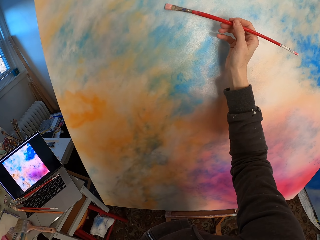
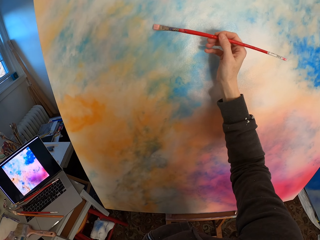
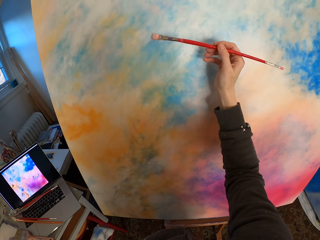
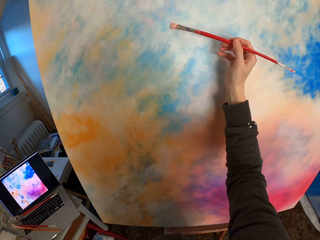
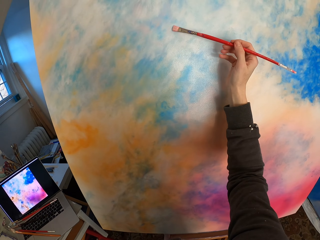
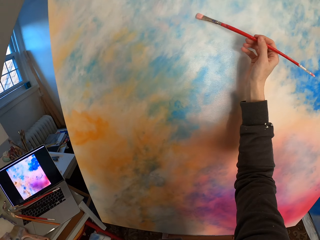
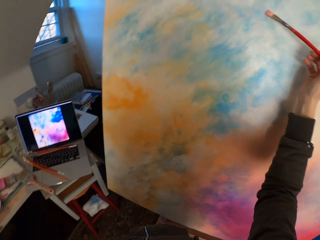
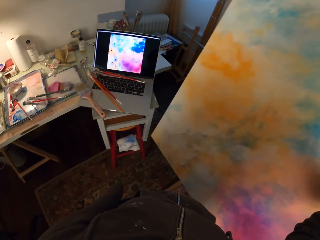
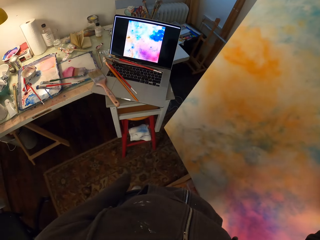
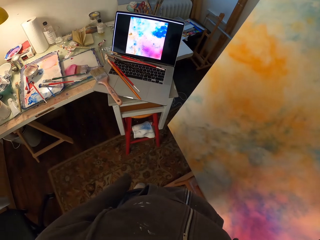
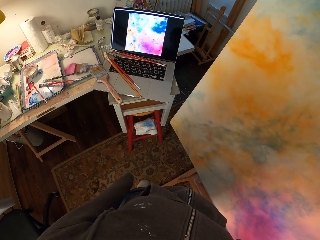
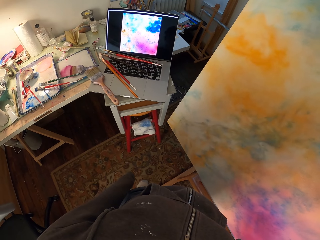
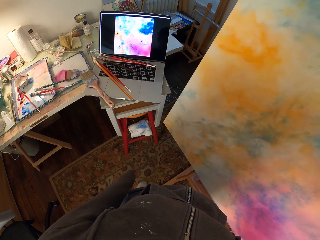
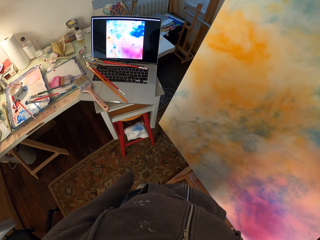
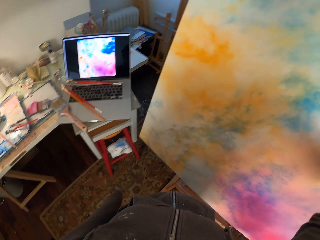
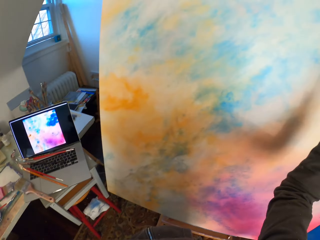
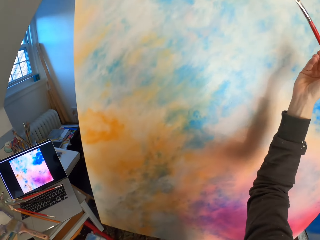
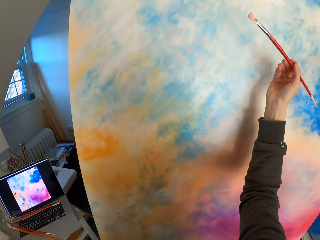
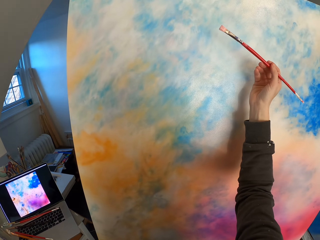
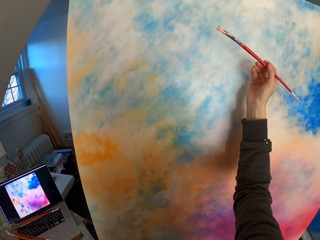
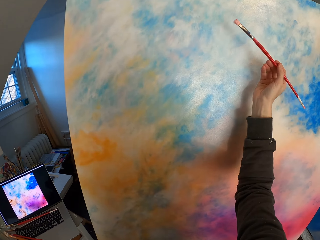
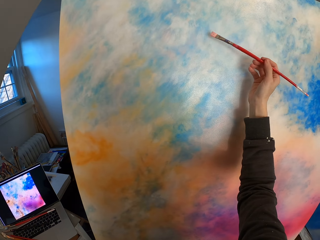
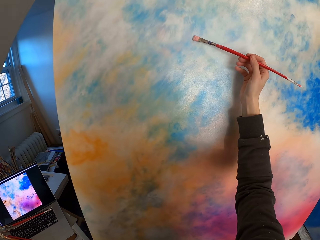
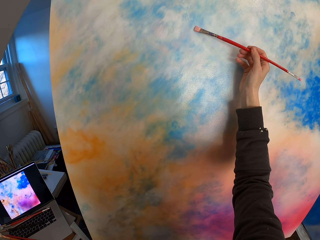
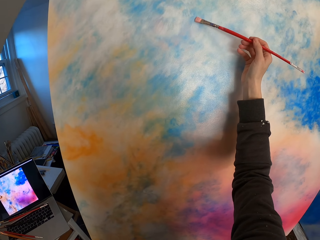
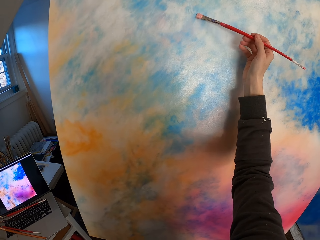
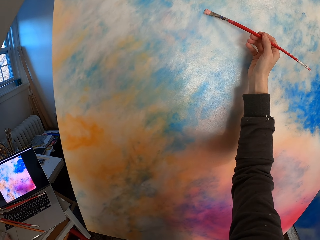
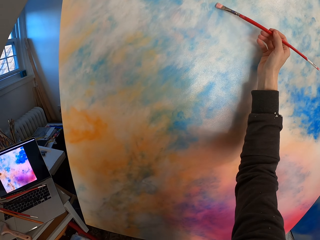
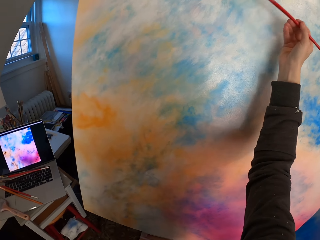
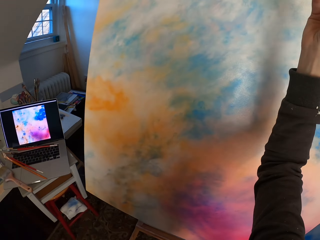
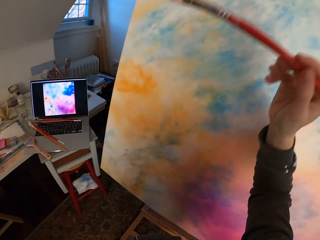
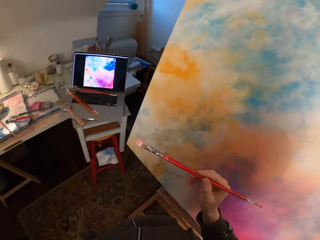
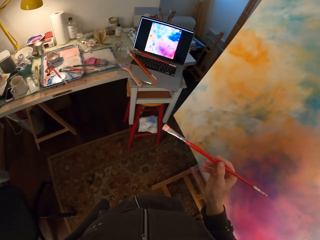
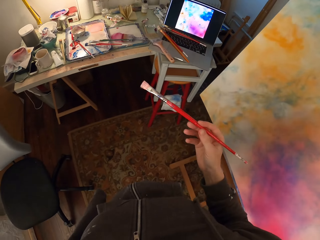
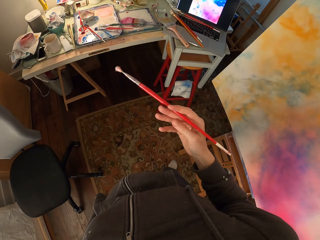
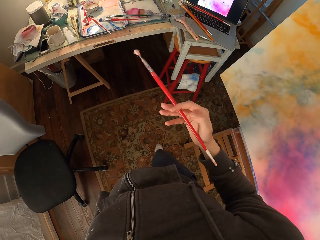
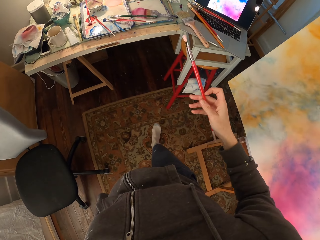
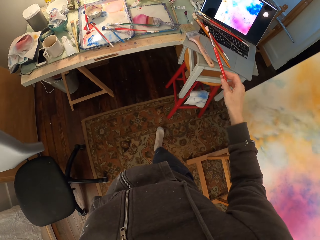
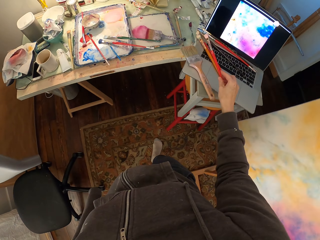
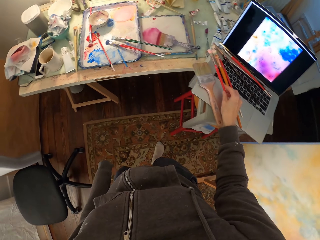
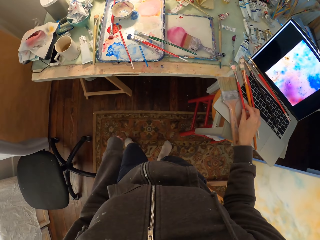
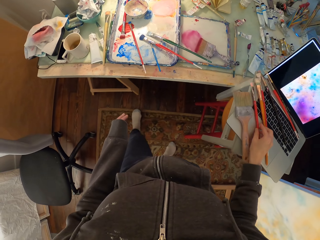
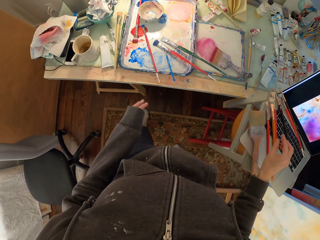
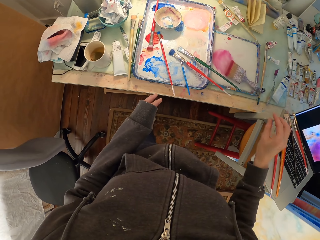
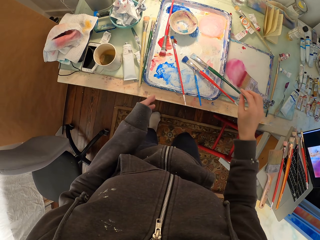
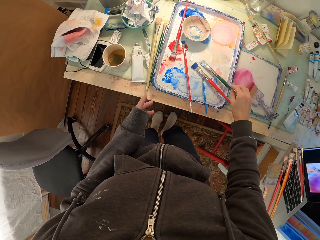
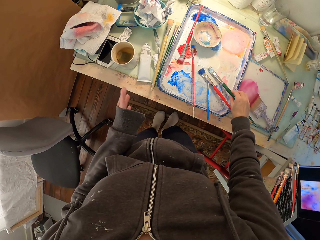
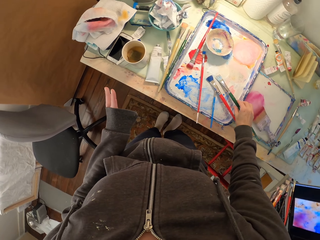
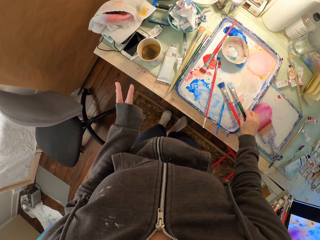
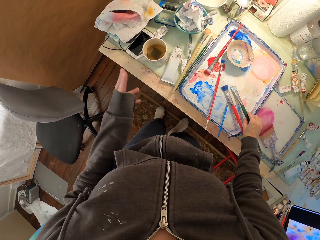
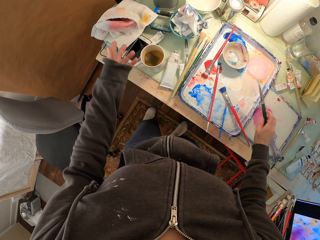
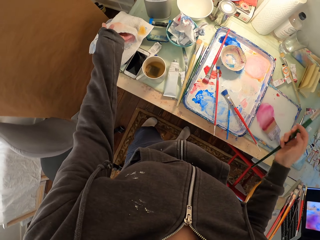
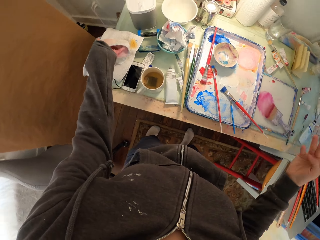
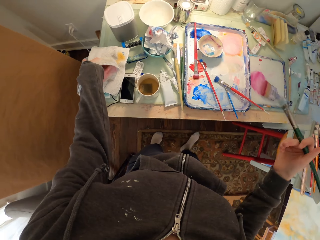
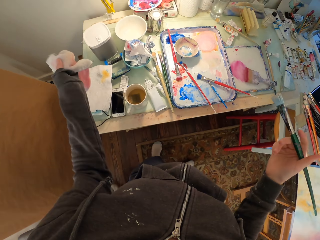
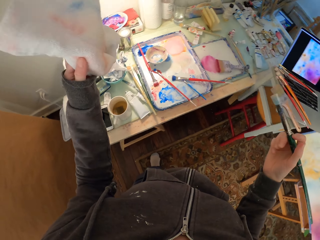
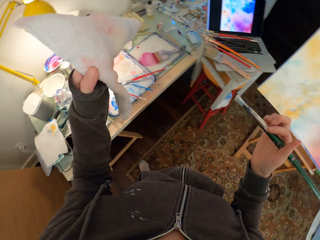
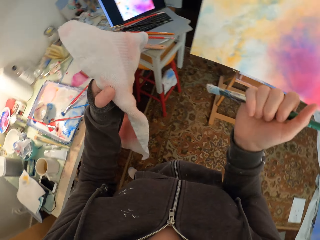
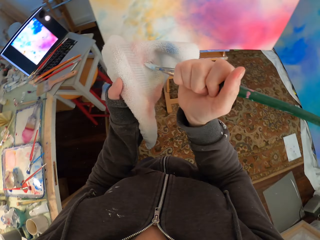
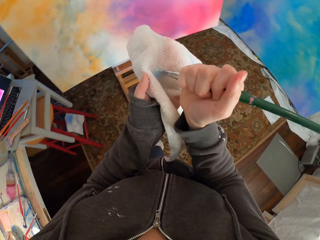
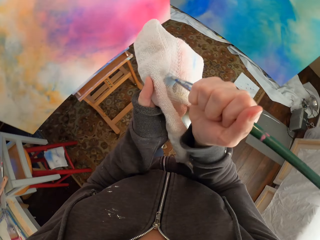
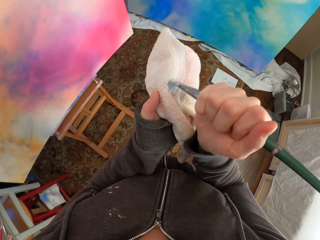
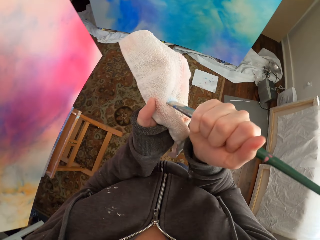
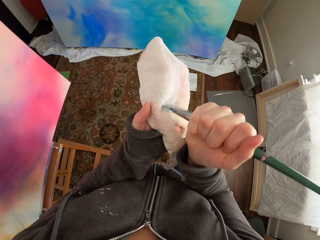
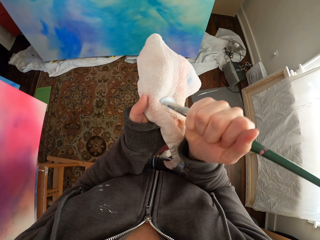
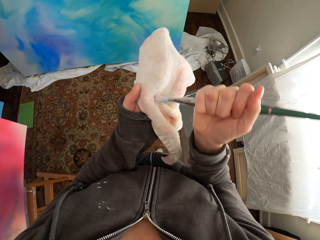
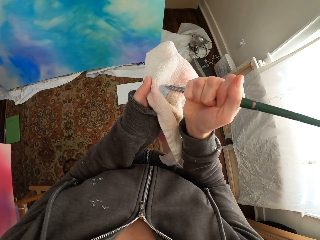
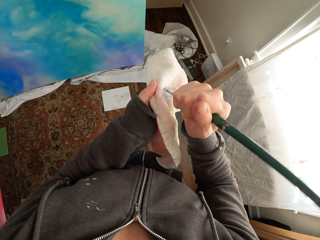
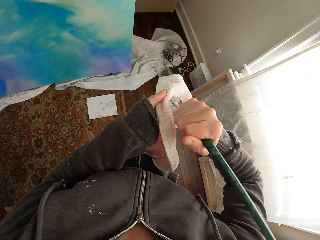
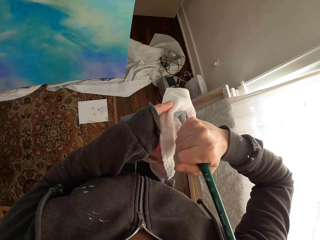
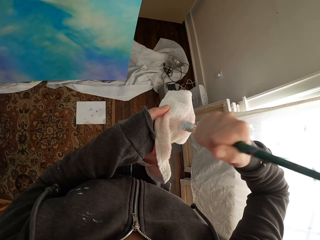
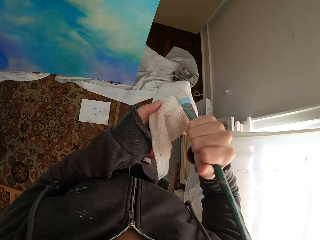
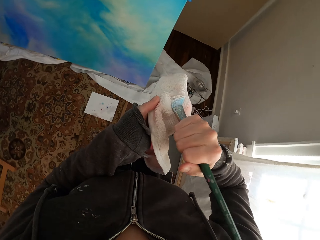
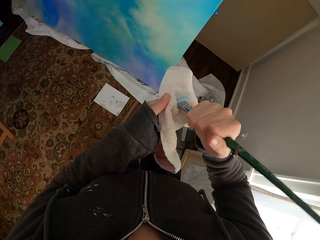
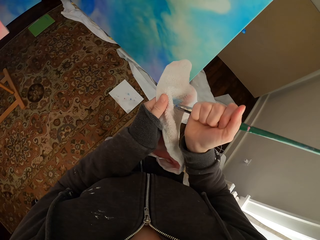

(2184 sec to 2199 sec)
The camera wearer looks at the canvas. They move beside the table. They place the brush on the laptop. They pick up a brush, pick up a towel, and wipe off excess paint from the brush on the towel. They move in the room.

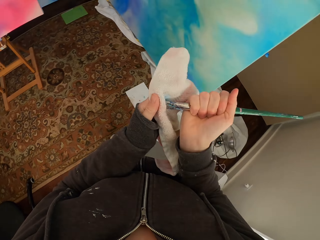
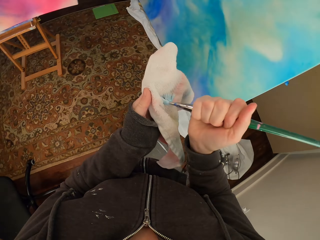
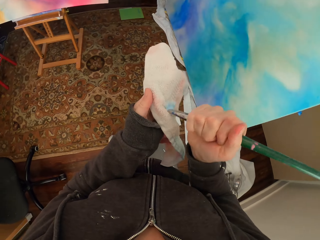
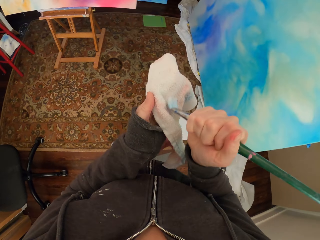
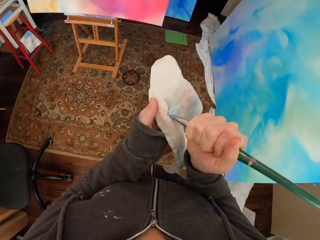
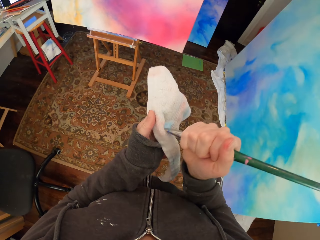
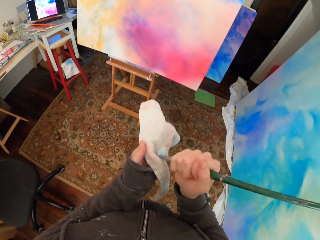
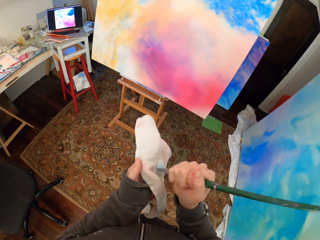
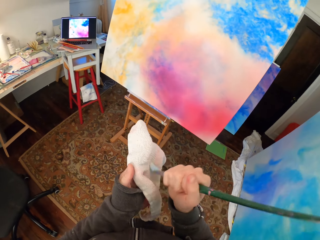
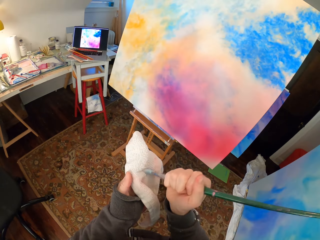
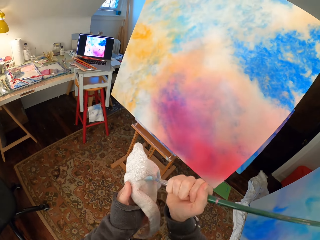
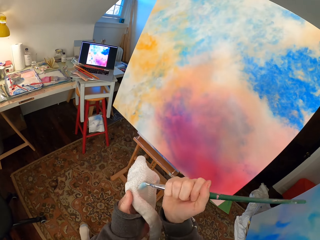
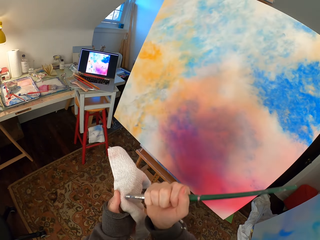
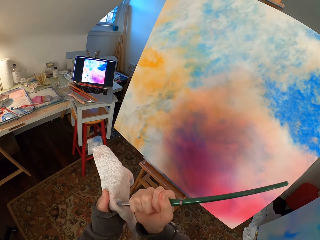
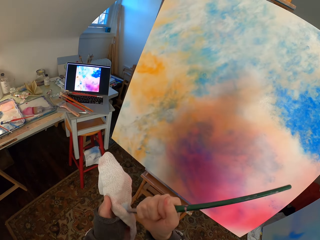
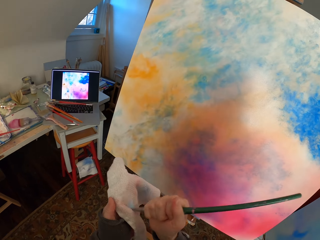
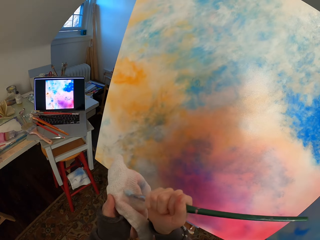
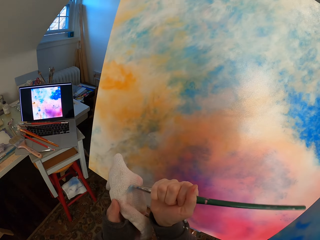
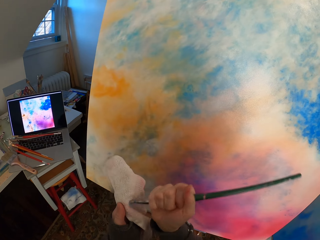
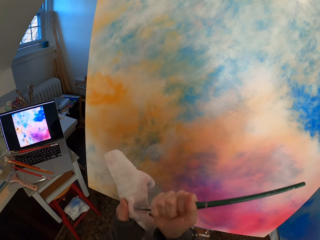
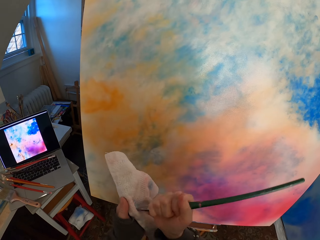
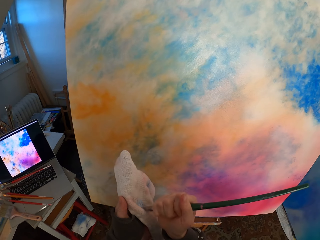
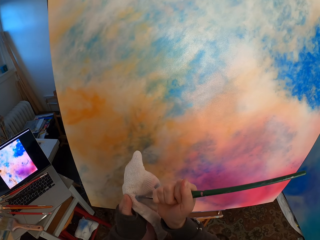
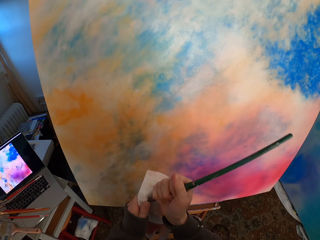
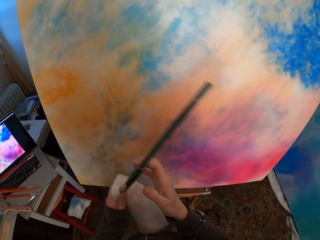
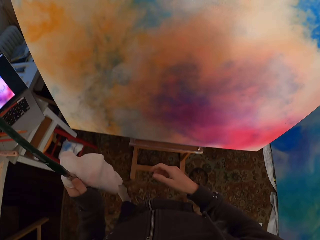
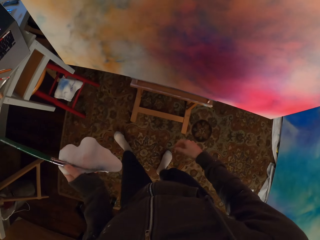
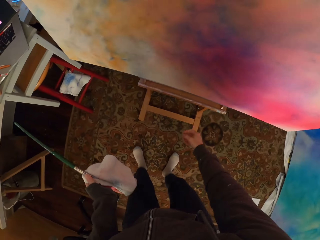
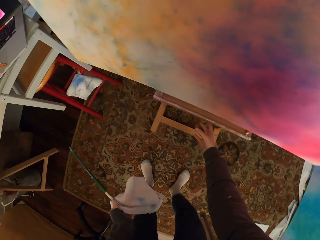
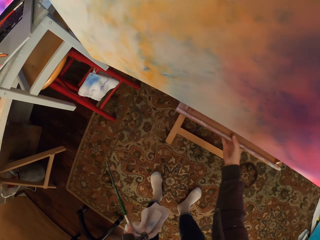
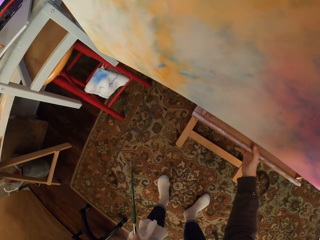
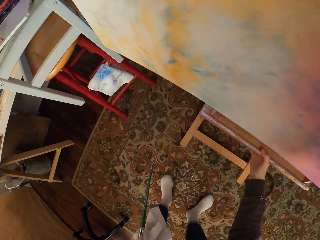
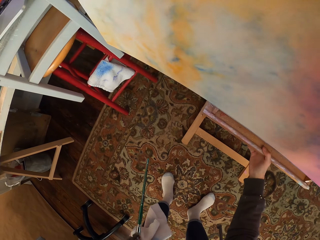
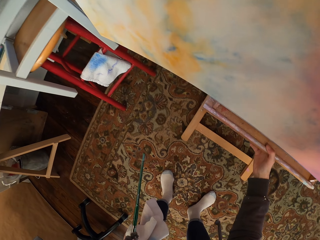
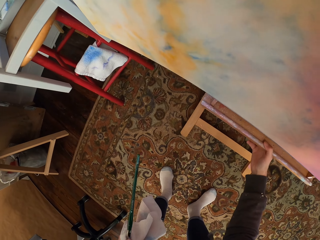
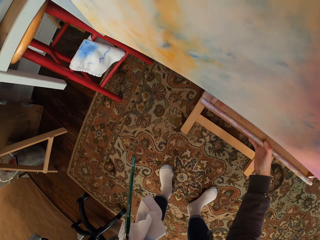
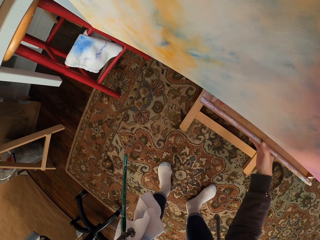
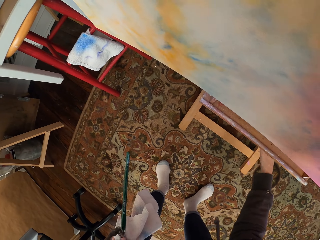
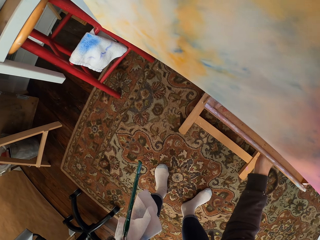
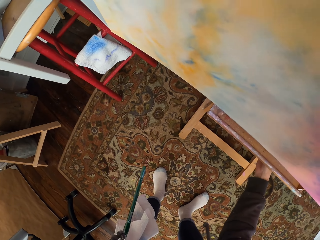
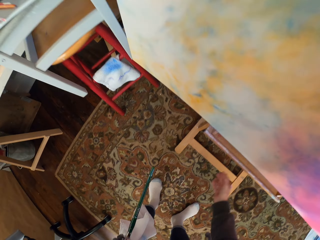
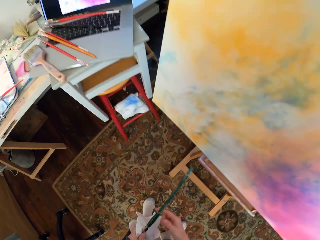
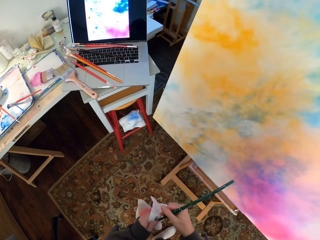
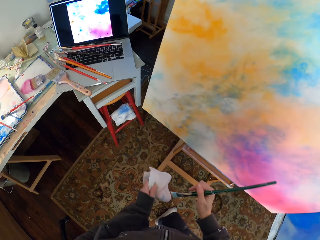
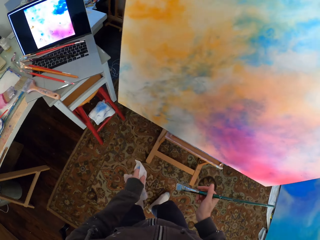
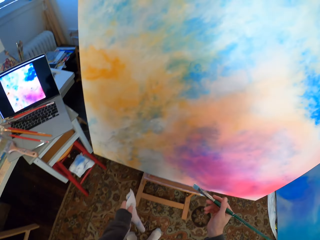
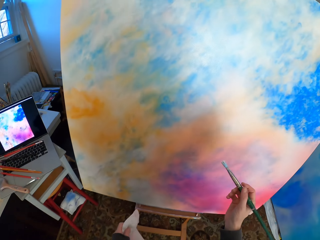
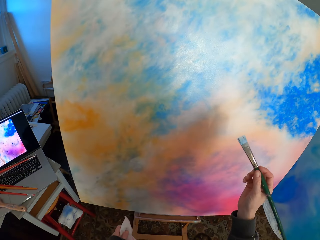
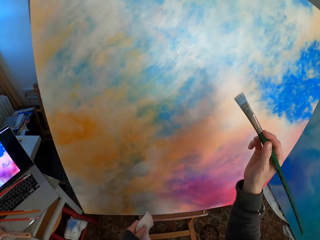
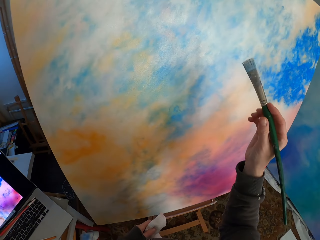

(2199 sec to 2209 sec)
The camera wearer puts the brush on the left hand. They pull the easel. They adjust the canvas stand. They take the brush from the left hand.
